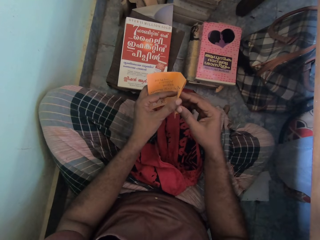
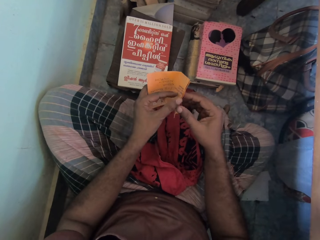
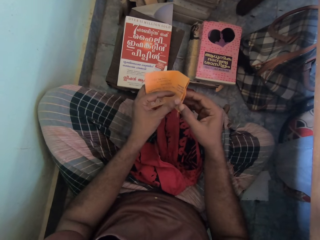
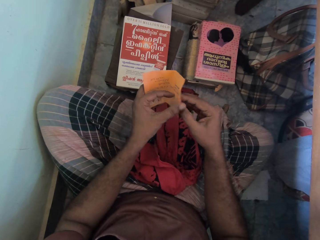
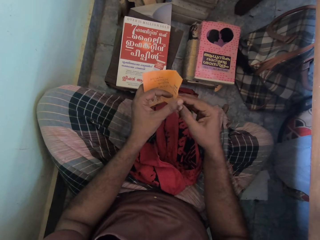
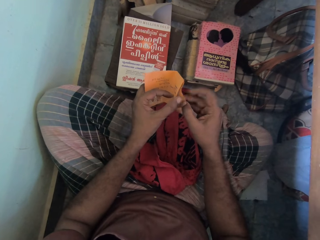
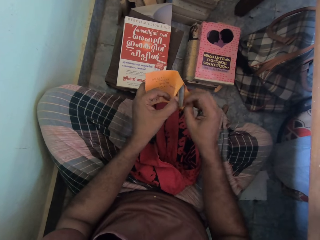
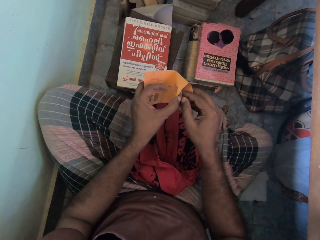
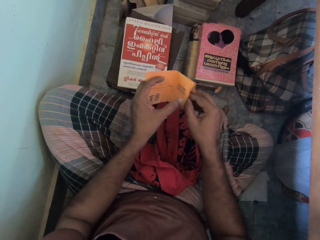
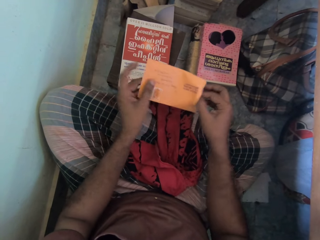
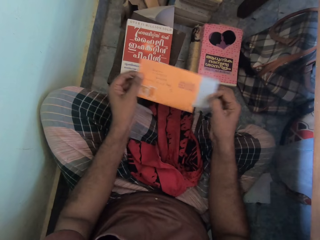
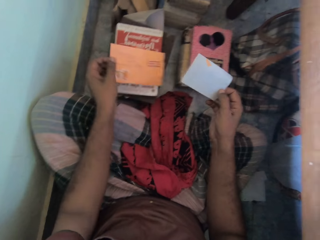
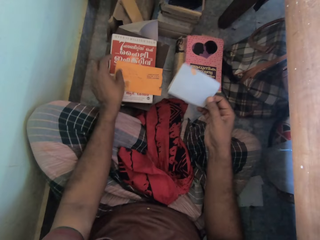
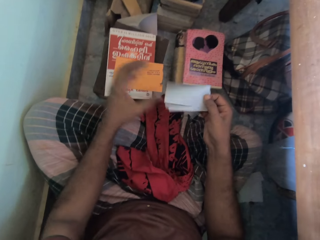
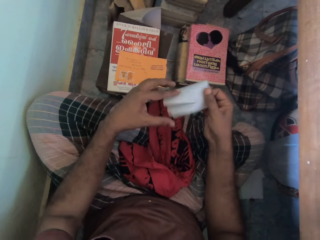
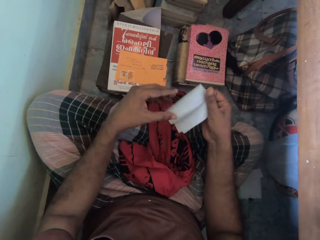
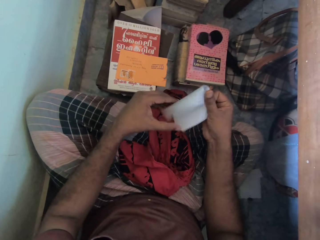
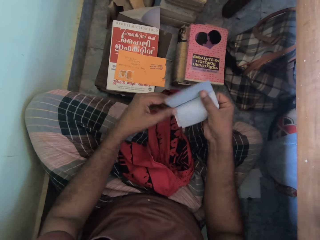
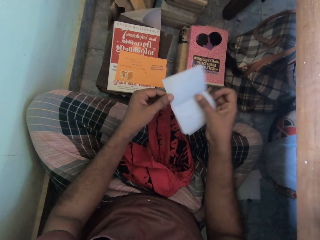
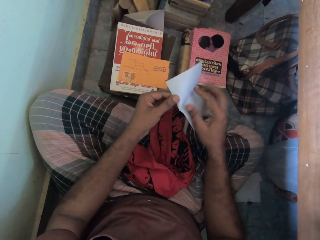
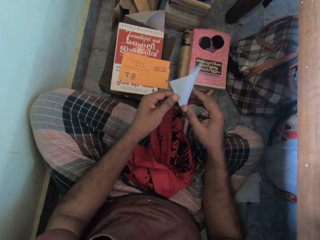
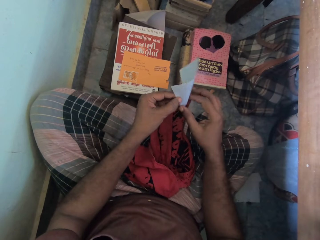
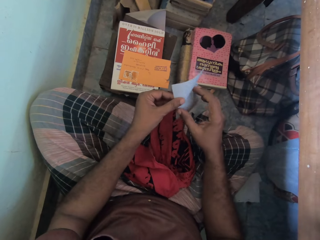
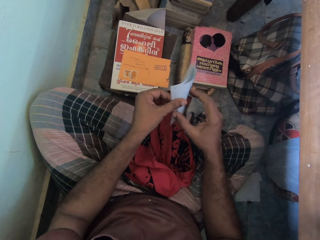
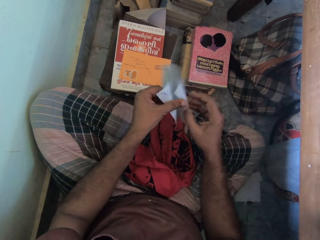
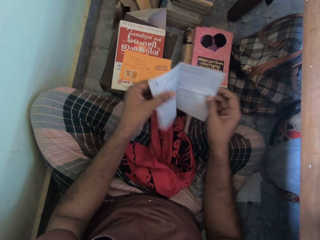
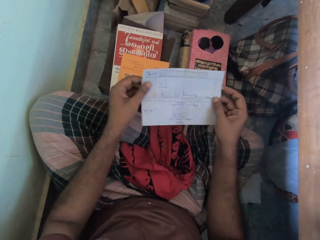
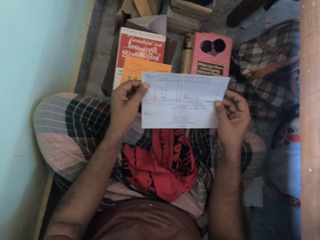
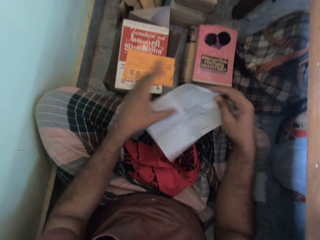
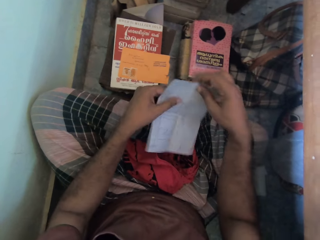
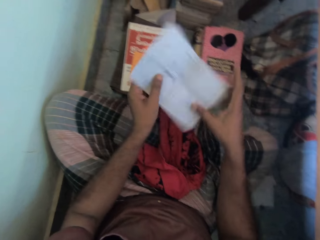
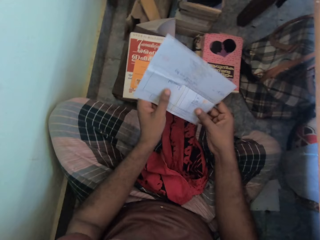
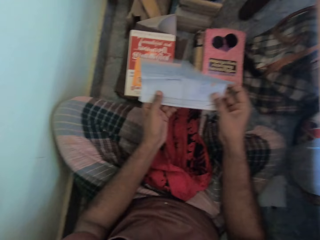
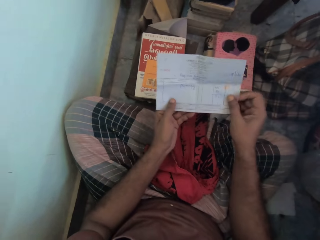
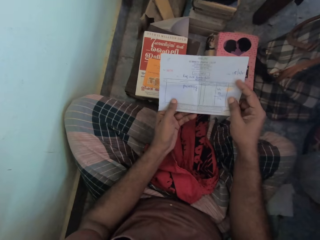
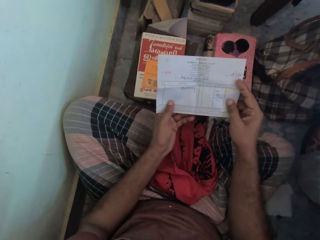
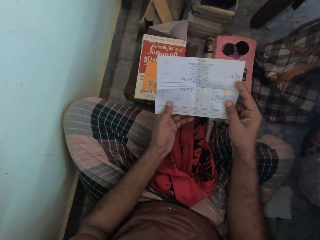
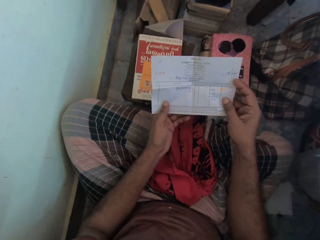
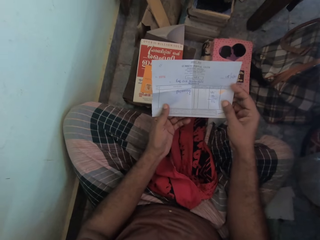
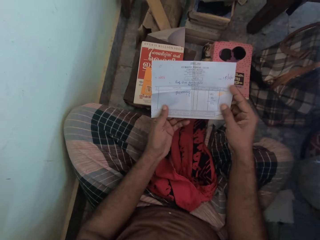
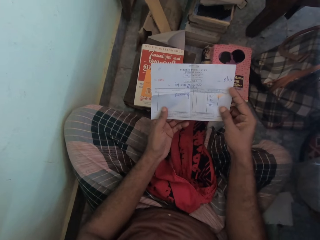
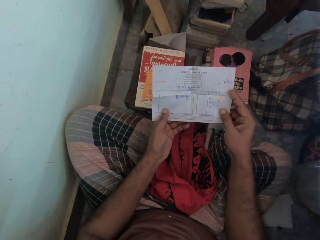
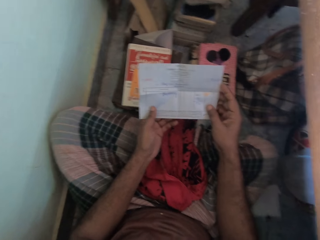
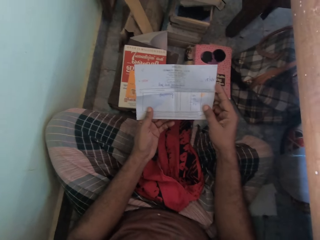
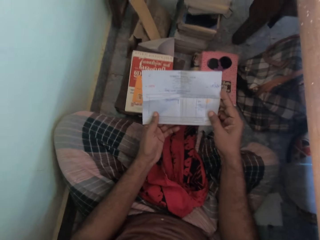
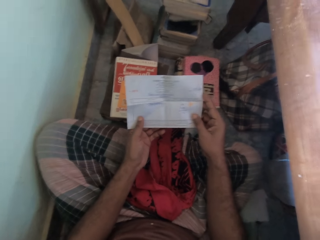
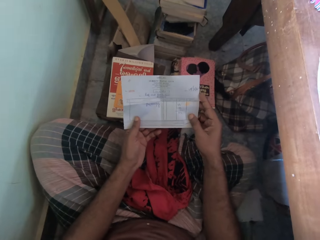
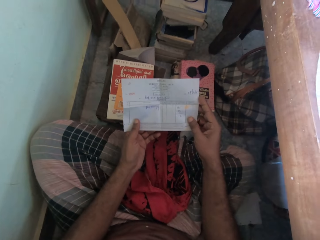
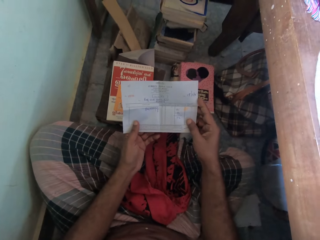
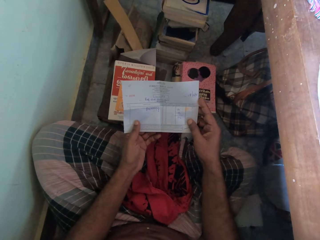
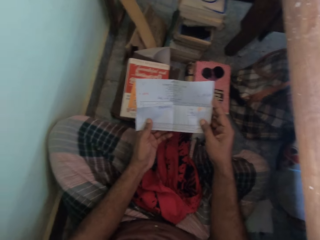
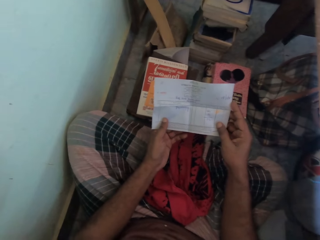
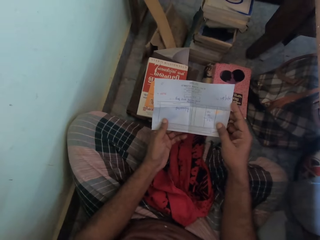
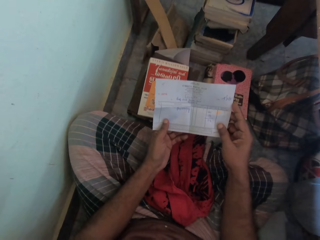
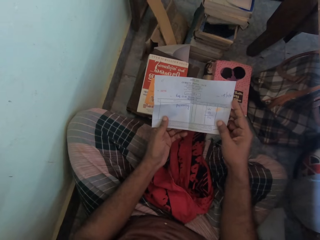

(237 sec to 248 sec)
The camera wearer opens the envelope with both hands. He picks up a paper from the envelope with his right hand. He holds the envelope with his left hand. He drops the envelope on the pile of books on the floor with his left hand. He unfolds the paper with both hands. He turns the paper with both hands. He reads the paper.

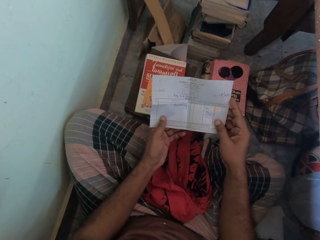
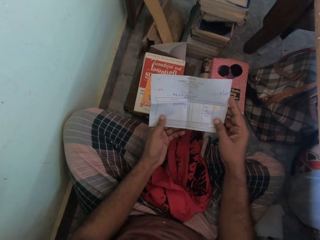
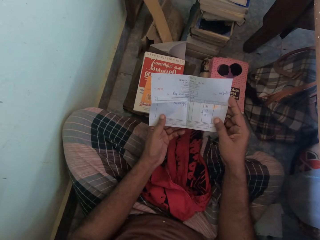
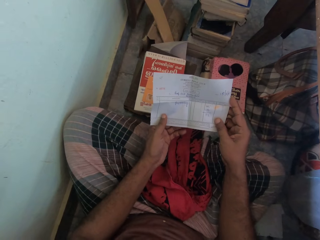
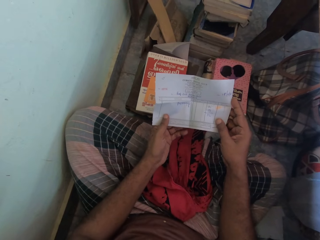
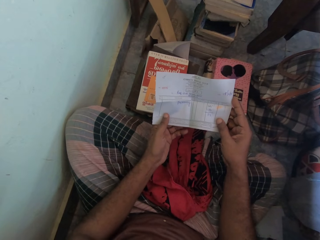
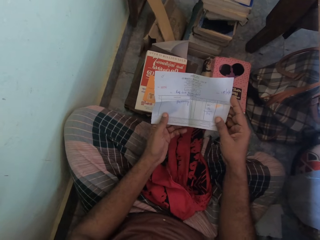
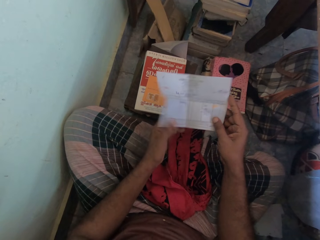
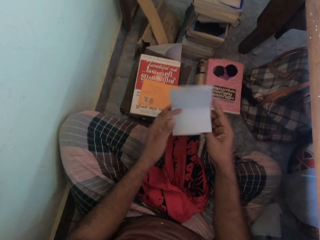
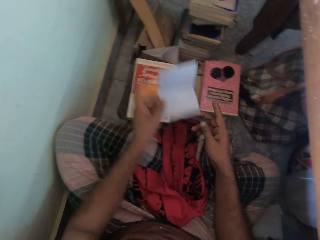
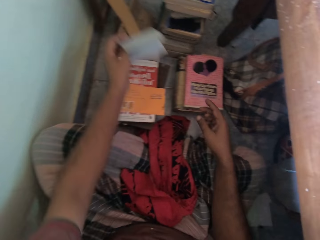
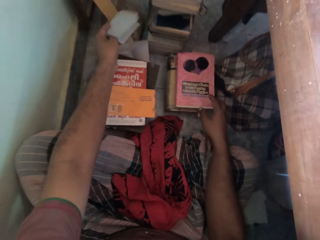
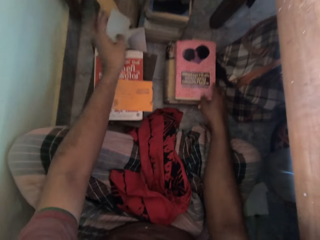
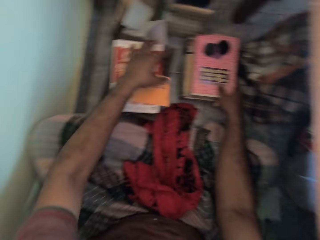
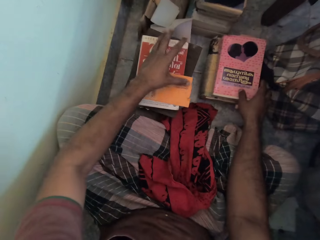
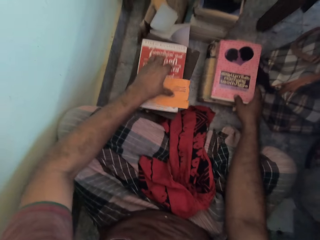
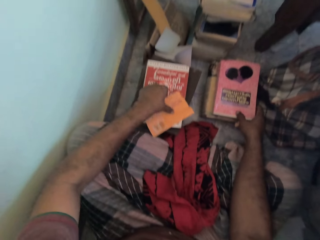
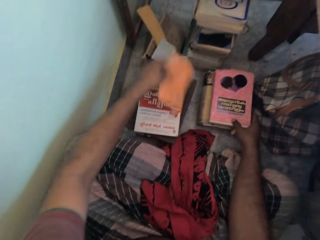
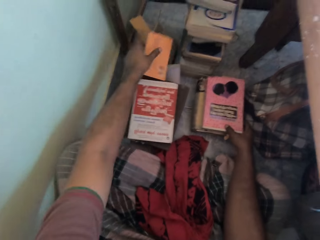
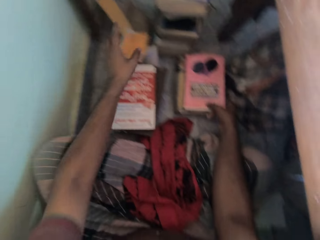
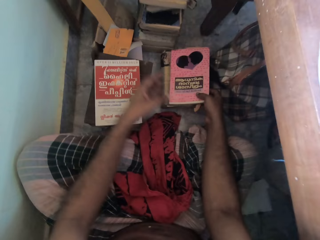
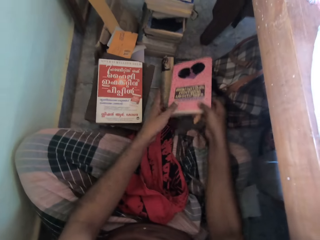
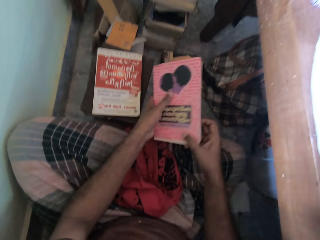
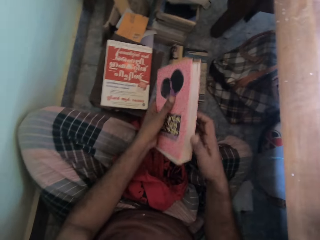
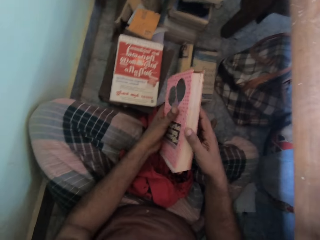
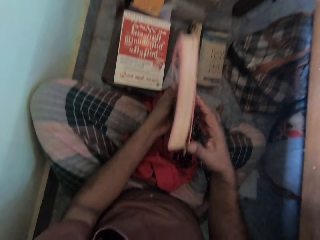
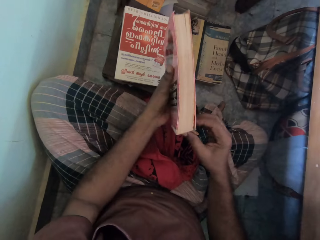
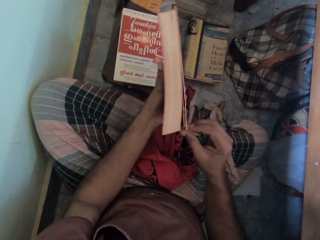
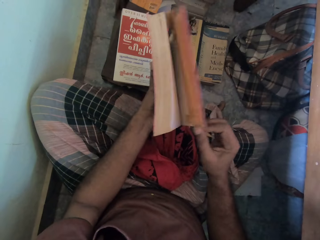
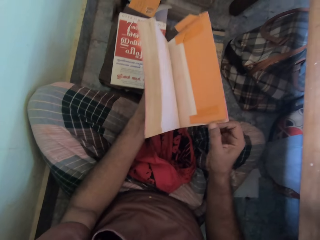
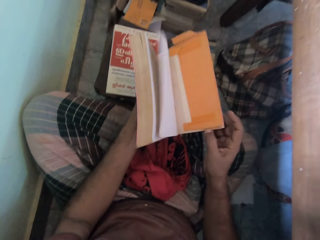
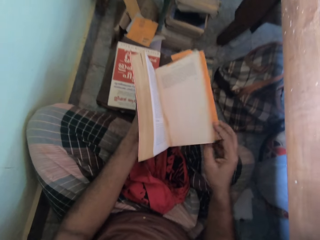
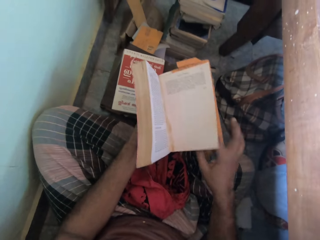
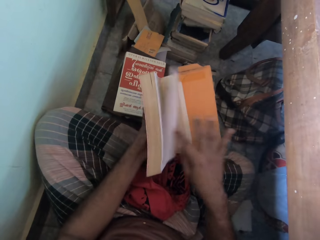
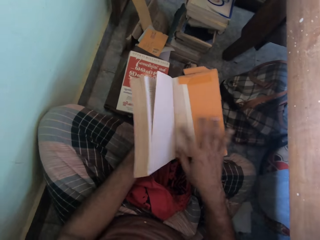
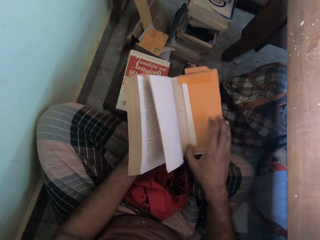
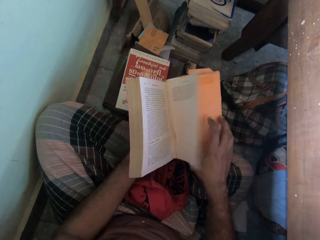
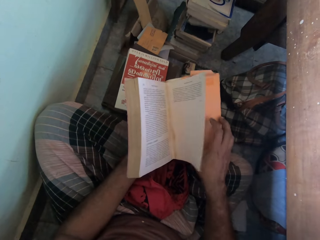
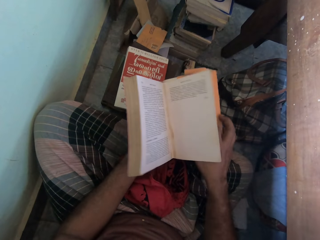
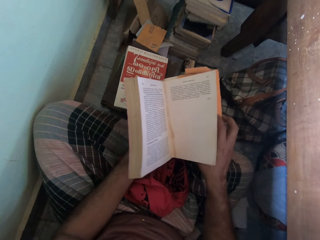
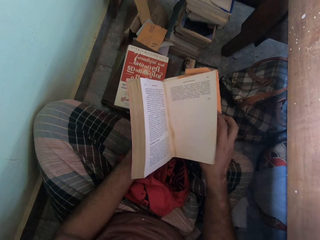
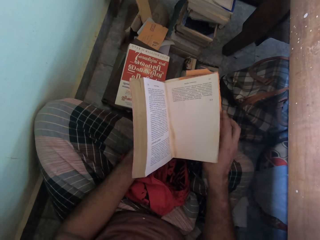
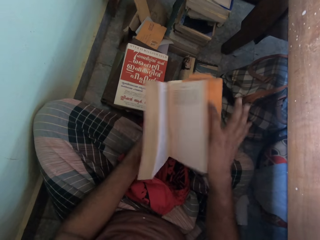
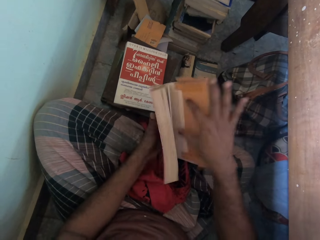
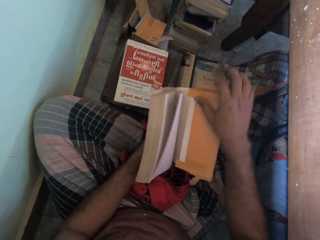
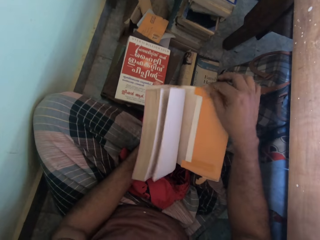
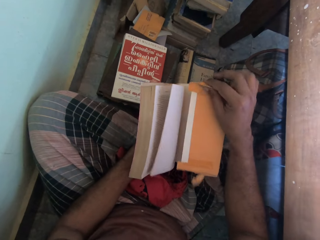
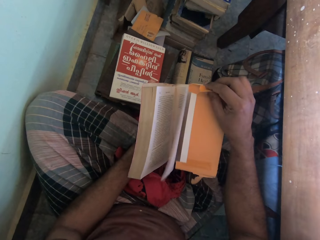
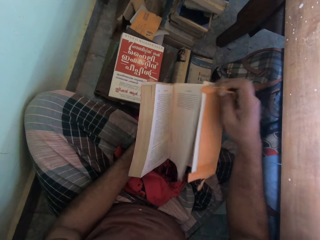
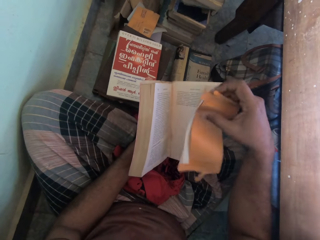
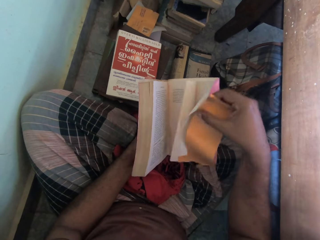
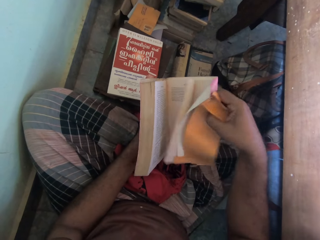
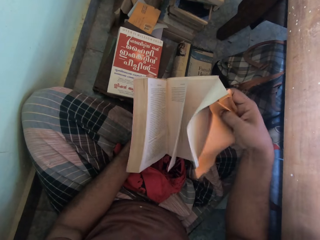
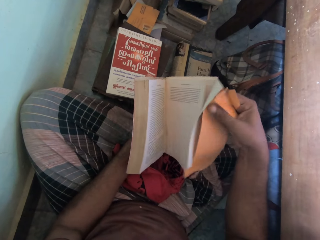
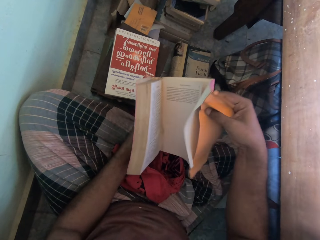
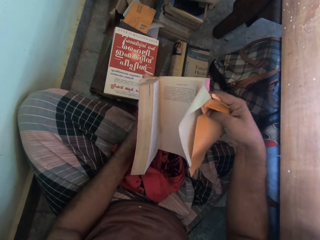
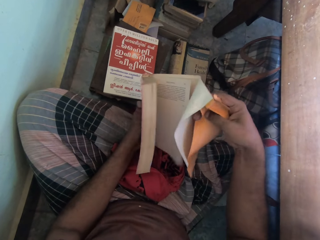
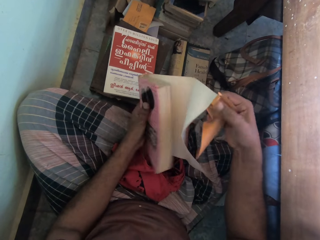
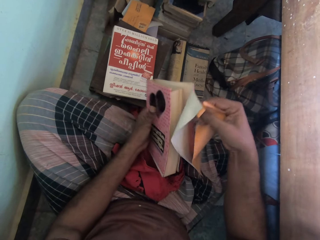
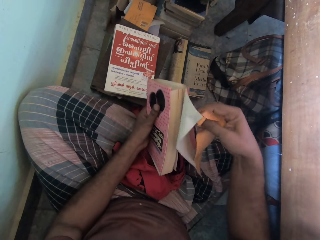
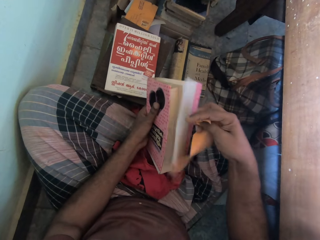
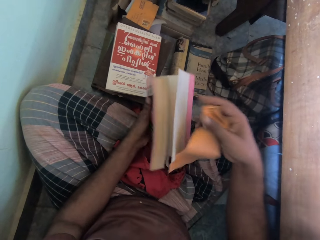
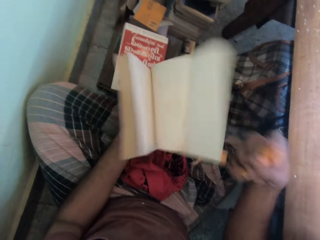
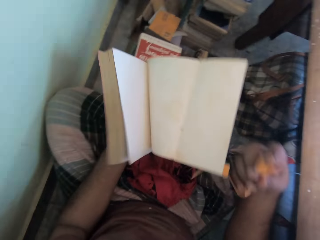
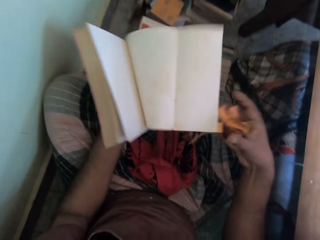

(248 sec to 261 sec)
The camera wearer folds the paper with both hands. He drops the paper on the floor with his left hand. He holds the book on the pile of books on the floor with his right hand. He picks up the envelope from the pile of books on the floor with his left hand. He drops the envelope on the floor with his left hand. He picks up the book from the pile of books on the floor with his right hand. He holds the book with both hands. He holds the book with his left hand. He opens the cover of the book with his right hand. He removes a paper from the book with his right hand. He removes the book cover.
